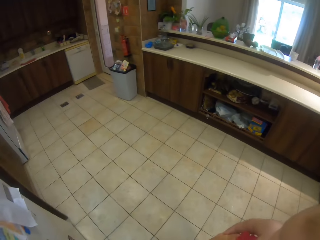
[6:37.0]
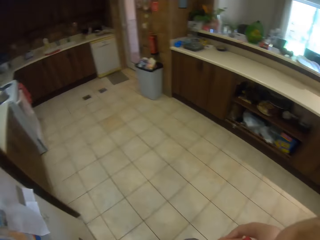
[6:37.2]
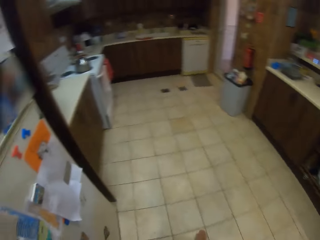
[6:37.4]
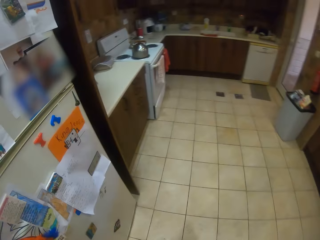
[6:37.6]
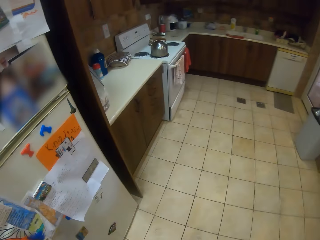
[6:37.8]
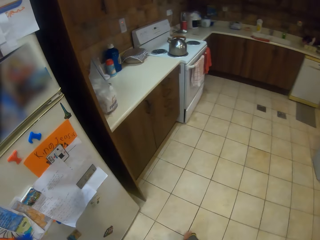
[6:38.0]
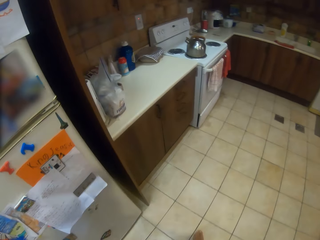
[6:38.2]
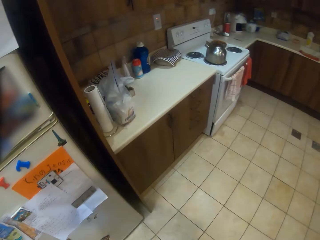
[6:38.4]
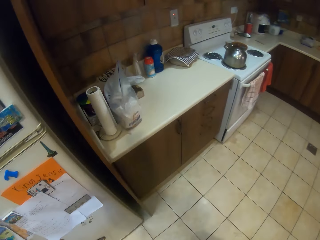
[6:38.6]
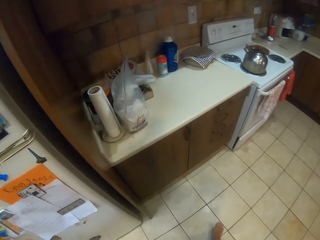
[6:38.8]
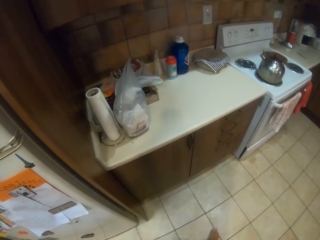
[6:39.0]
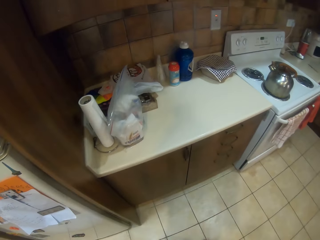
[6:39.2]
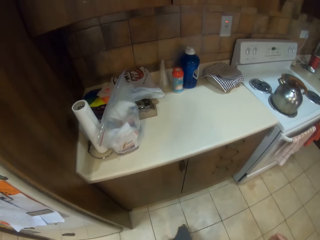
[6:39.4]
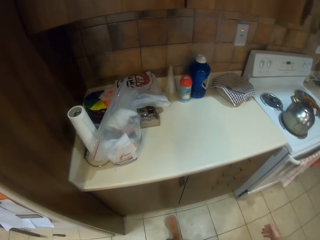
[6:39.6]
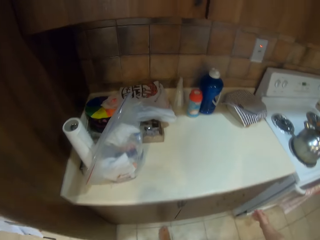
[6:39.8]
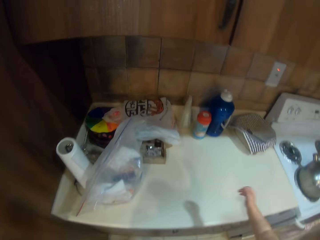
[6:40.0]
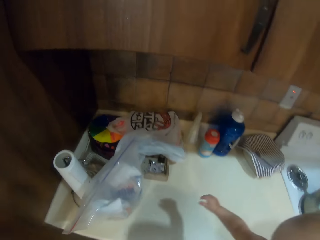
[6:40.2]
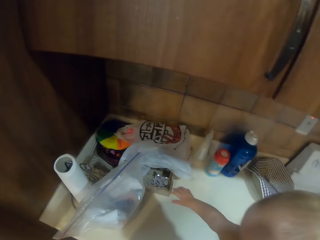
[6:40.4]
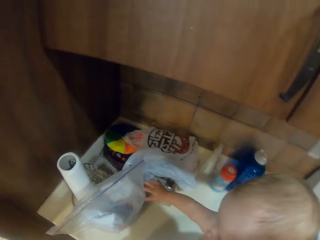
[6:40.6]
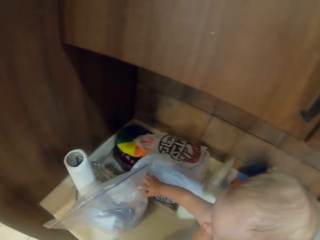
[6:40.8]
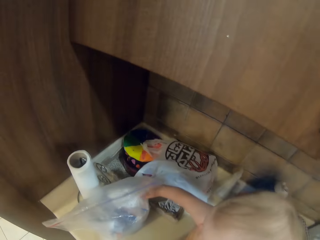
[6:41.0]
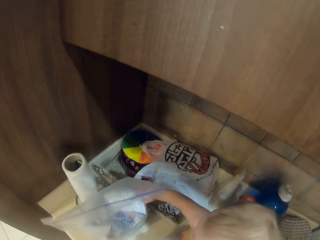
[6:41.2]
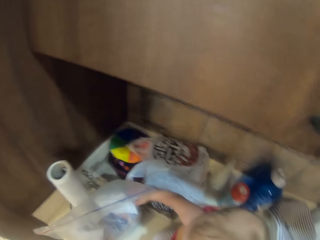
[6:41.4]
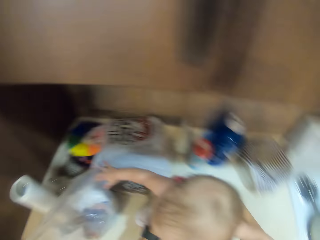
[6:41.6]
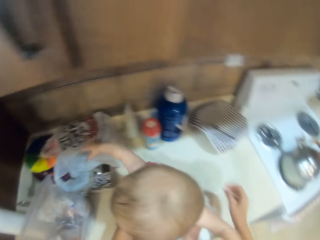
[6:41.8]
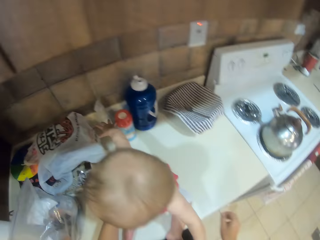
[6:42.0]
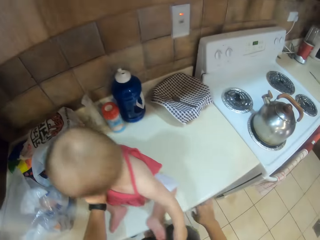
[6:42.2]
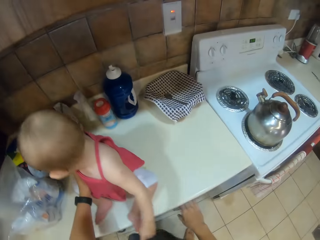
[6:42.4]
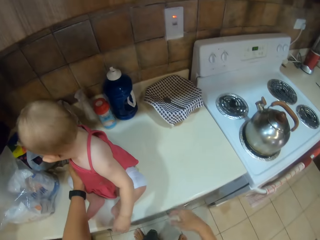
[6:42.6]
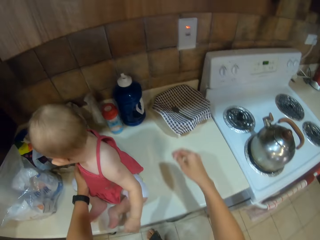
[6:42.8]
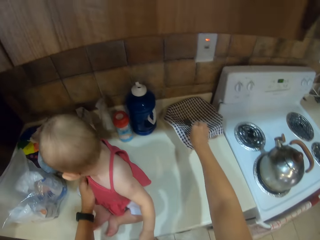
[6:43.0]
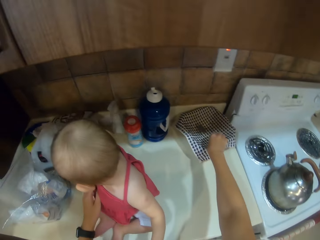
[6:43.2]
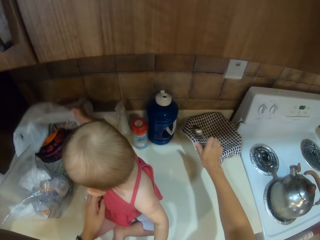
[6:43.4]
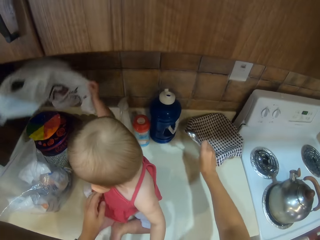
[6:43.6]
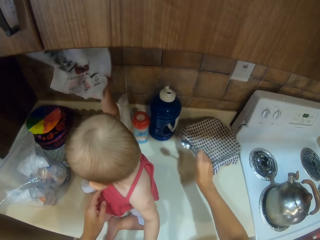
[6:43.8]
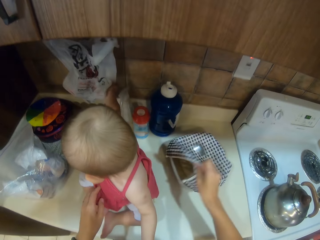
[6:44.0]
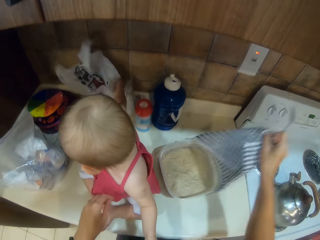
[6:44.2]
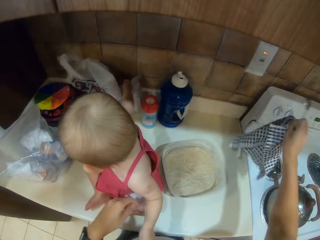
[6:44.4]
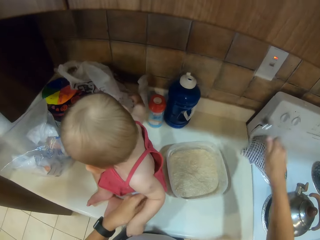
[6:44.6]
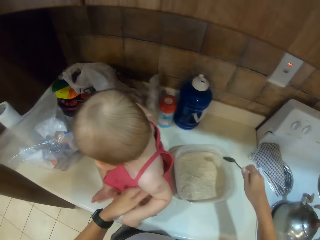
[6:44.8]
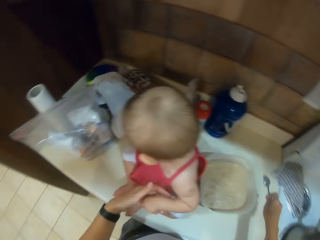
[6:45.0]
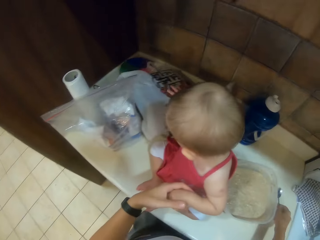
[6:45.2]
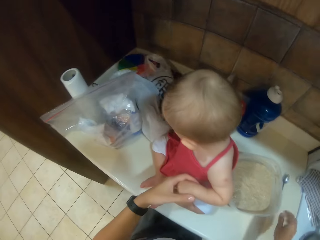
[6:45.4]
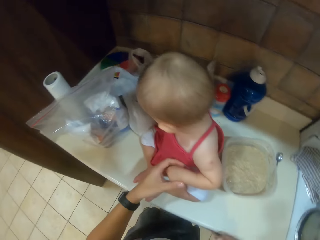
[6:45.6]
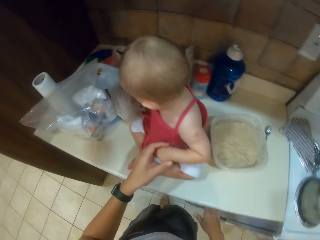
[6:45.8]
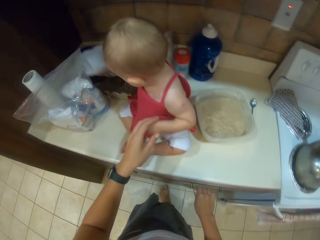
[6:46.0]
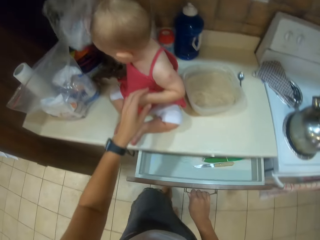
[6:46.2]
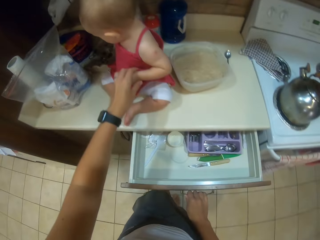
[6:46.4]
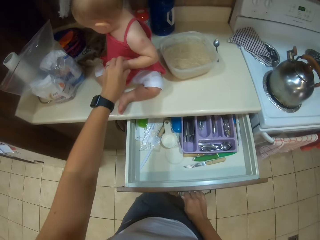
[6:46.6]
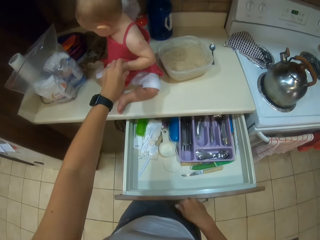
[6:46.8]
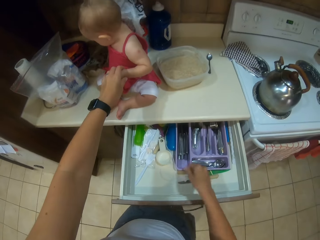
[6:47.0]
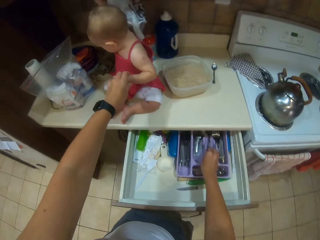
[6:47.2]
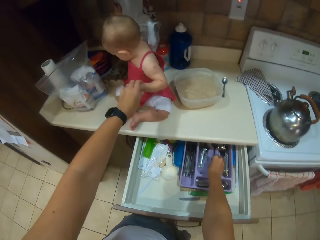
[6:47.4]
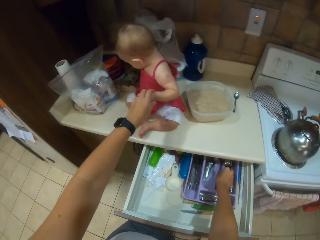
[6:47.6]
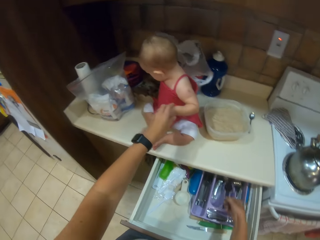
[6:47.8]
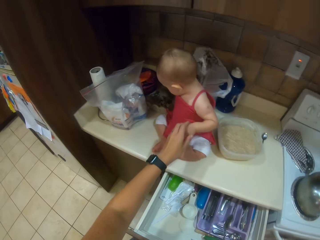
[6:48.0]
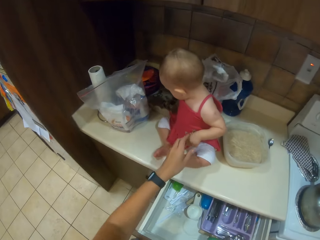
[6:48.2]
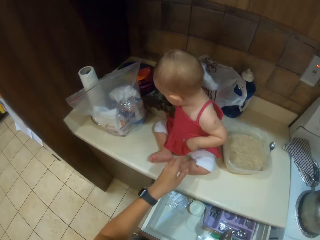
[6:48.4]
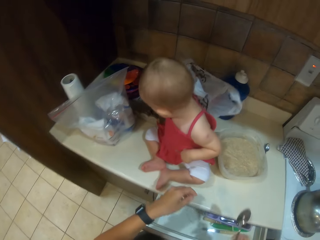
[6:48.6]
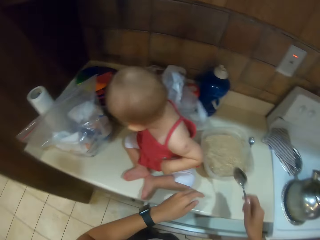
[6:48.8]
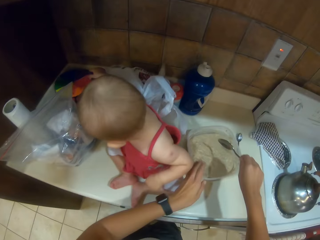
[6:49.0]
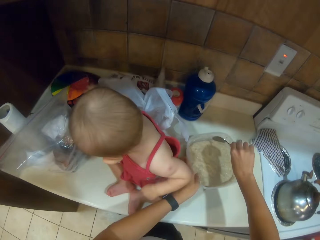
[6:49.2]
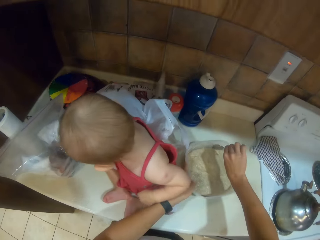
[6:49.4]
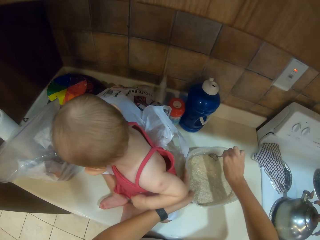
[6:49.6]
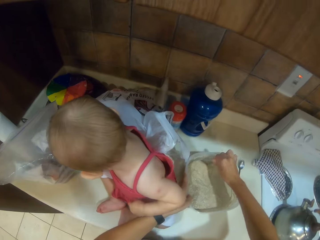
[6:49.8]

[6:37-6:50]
The camera wearer walks around the kitchen. A child holds the plastic bag. The camera wearer puts the child on the countertop. They hold the spoon. The child lifts the plastic bag. The camera wearer moves the container. They pick up the spoon. They put the cloth on the other side. They remove the kitchen cloth. They put down the spoon. They open the drawer. They pick up a spoon from the drawer. They close the drawer.

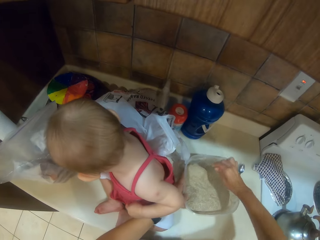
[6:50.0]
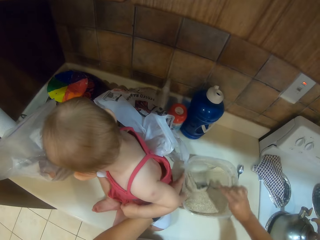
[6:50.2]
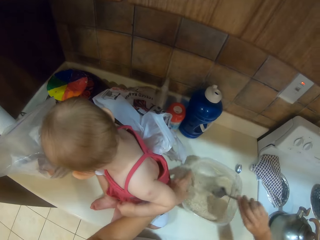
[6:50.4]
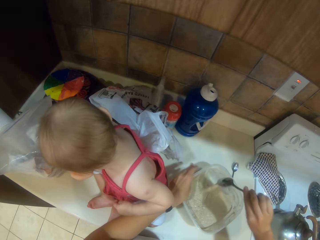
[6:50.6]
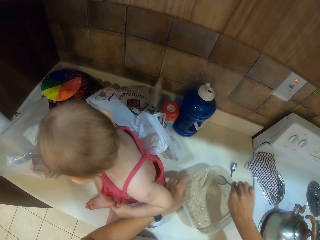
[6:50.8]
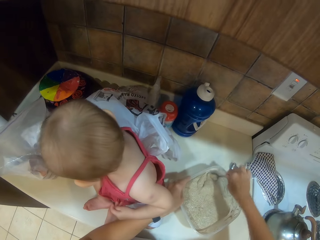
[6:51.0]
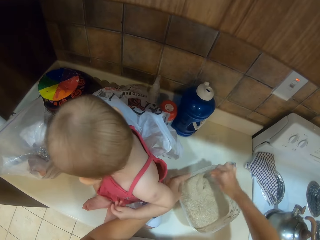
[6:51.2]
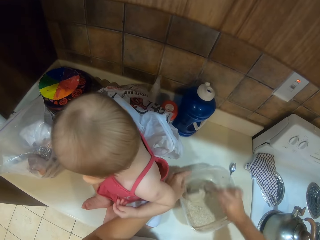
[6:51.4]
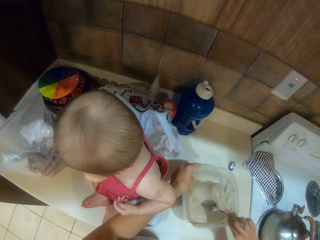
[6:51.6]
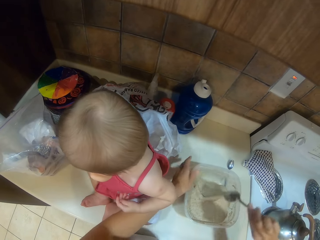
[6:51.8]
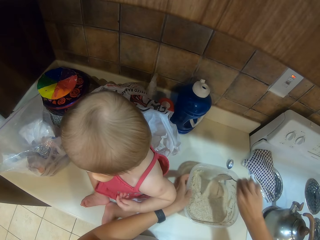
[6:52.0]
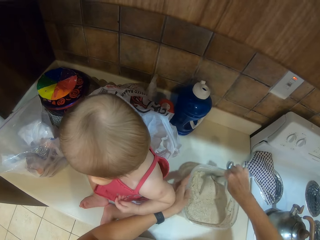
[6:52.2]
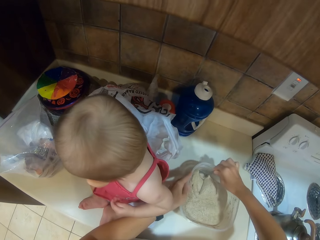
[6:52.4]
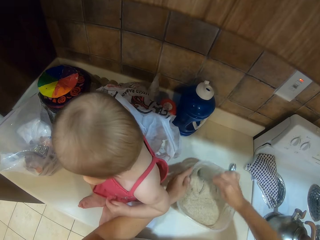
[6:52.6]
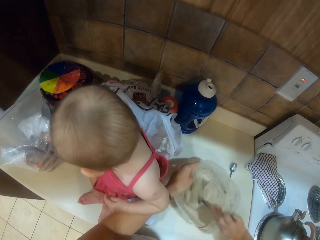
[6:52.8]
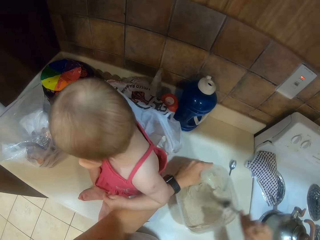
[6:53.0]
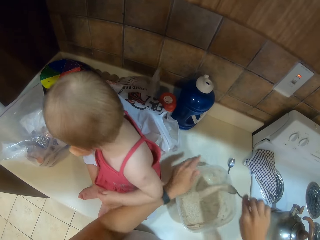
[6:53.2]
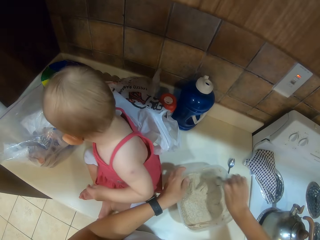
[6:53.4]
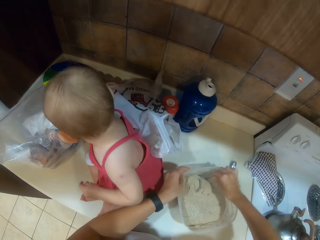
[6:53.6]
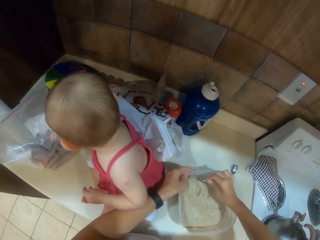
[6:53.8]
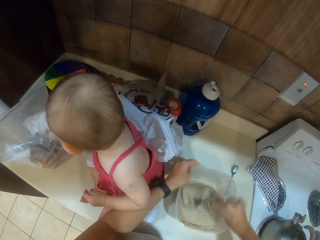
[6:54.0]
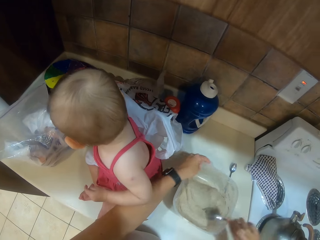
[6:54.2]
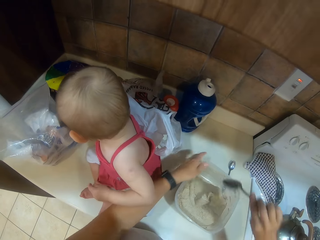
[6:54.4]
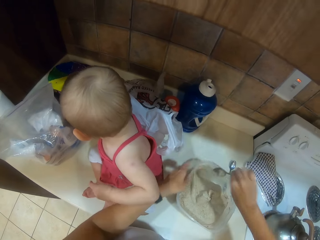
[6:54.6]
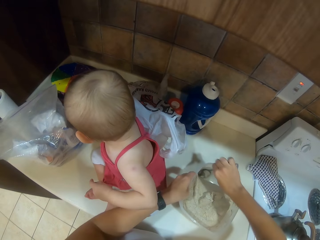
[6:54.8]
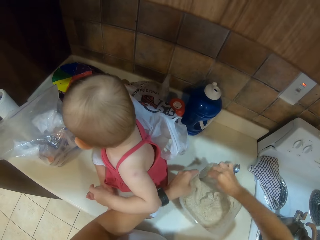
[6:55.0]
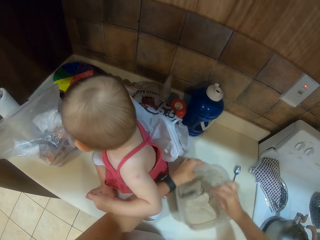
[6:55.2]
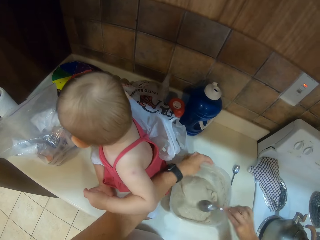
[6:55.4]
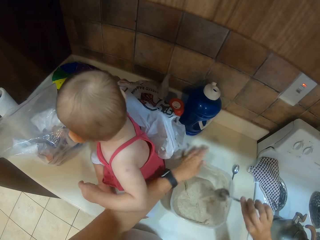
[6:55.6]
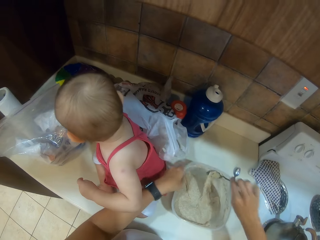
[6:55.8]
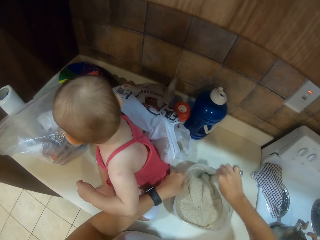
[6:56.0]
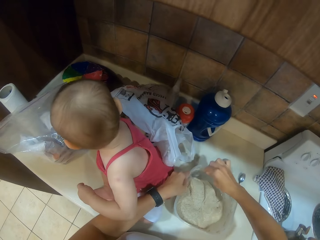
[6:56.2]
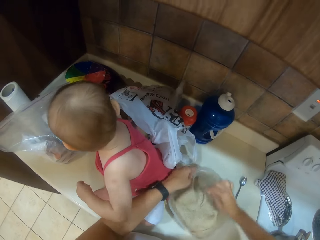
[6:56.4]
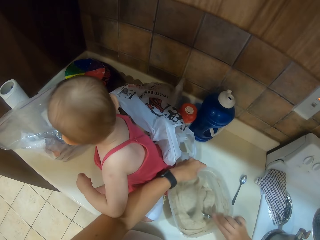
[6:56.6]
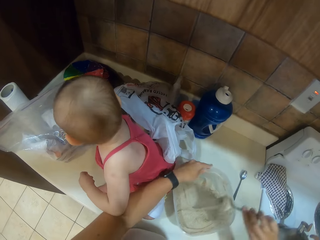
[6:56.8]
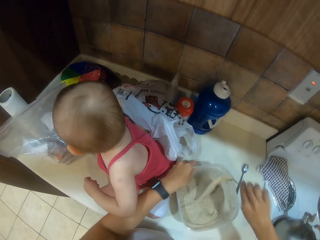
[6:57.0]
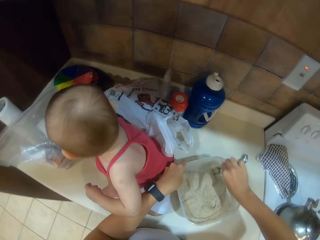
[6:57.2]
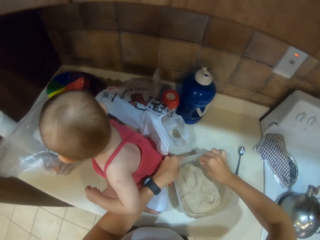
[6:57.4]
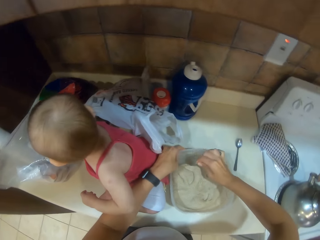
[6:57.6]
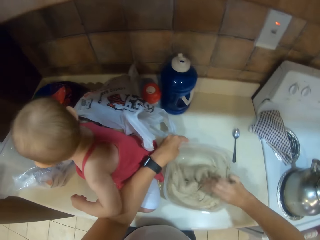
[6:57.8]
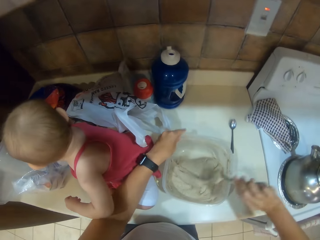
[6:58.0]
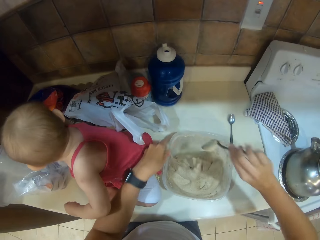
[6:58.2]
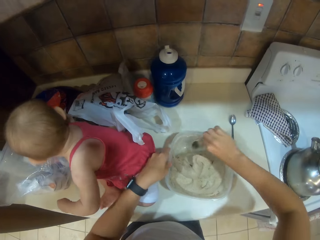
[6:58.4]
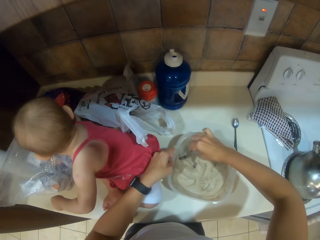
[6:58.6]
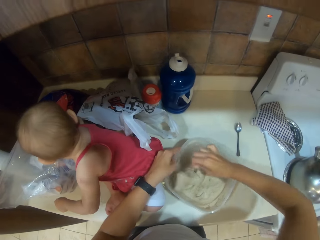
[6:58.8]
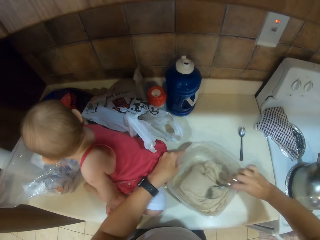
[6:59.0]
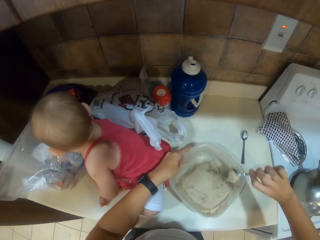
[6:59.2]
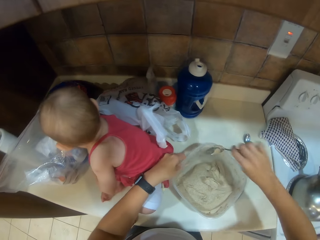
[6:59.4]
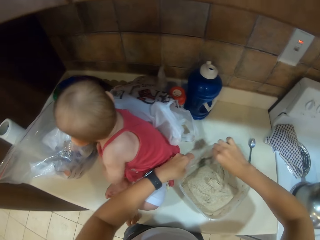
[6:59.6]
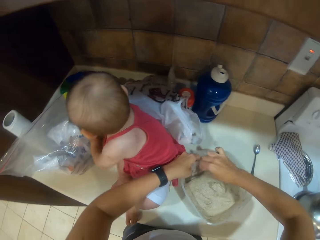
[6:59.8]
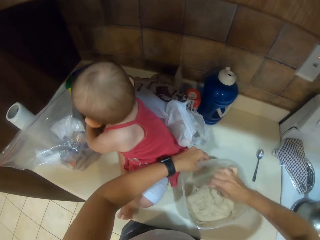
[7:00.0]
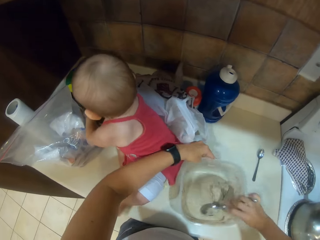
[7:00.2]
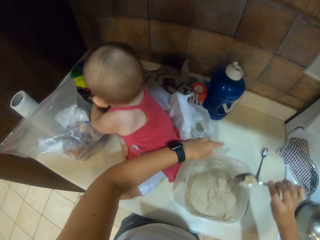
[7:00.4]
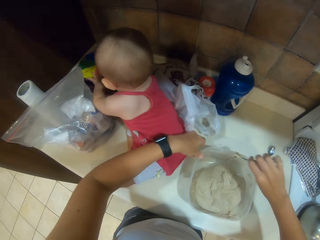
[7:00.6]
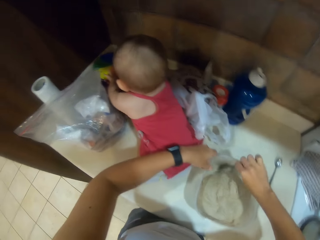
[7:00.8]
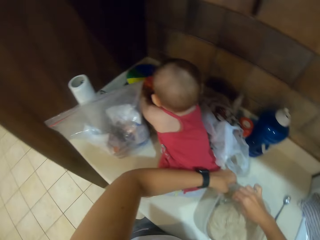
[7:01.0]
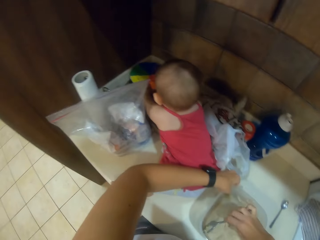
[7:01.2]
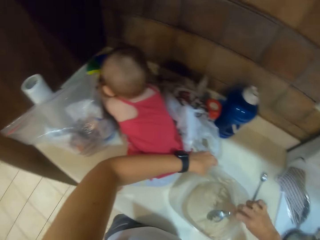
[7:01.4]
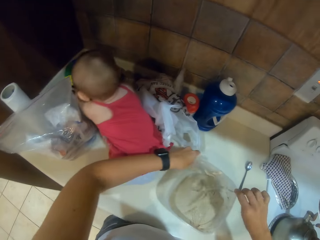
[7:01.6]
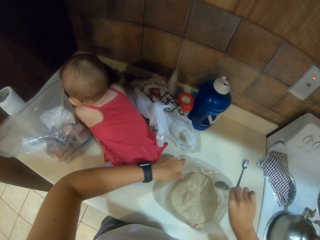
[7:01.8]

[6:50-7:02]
The camera wearer holds the container. They mix the dough.
